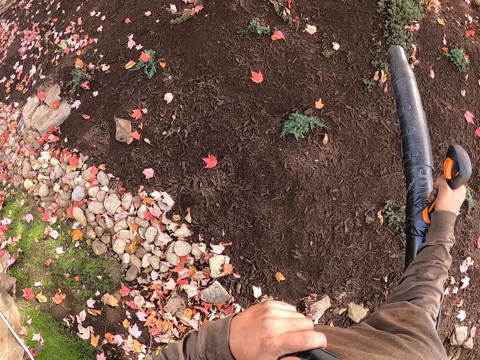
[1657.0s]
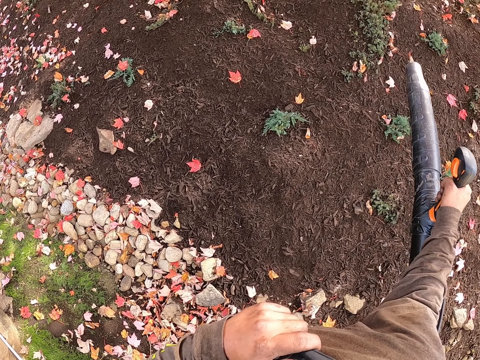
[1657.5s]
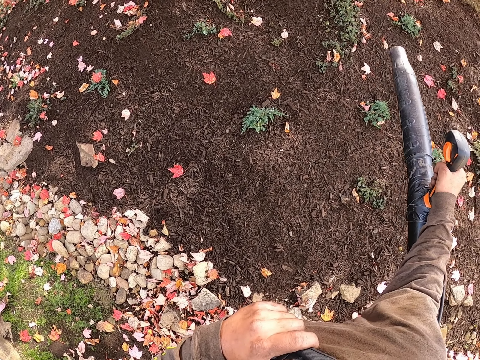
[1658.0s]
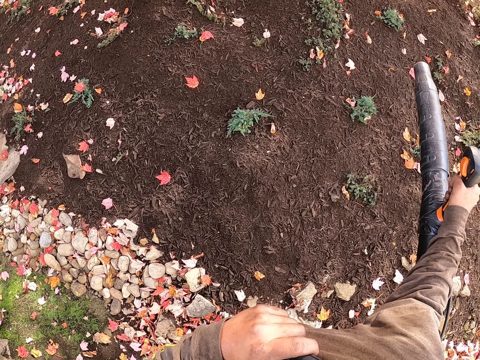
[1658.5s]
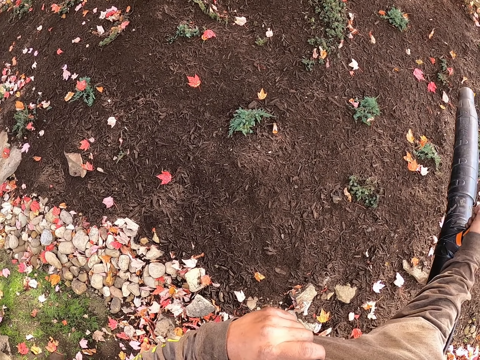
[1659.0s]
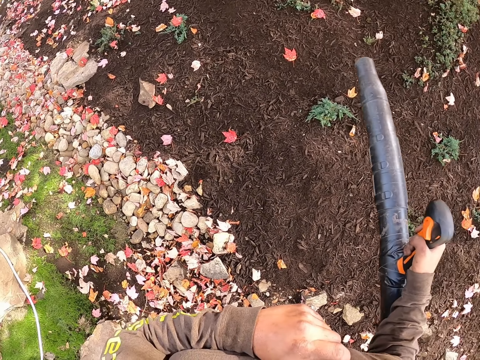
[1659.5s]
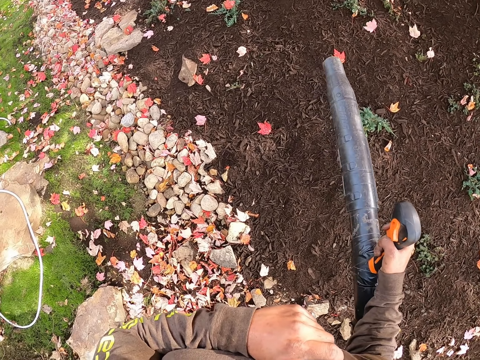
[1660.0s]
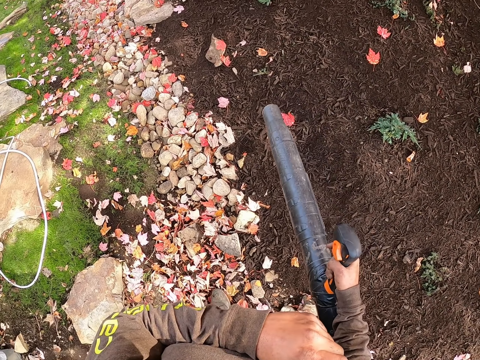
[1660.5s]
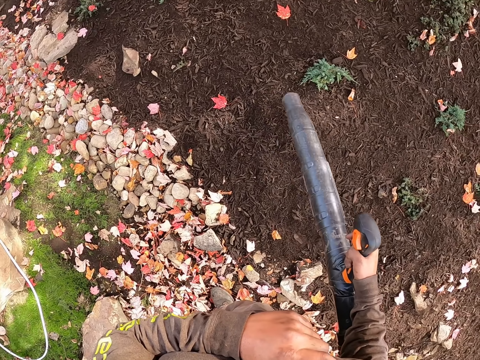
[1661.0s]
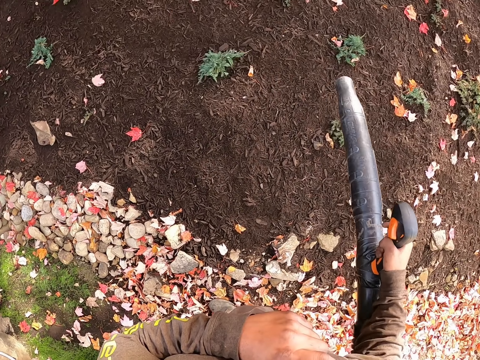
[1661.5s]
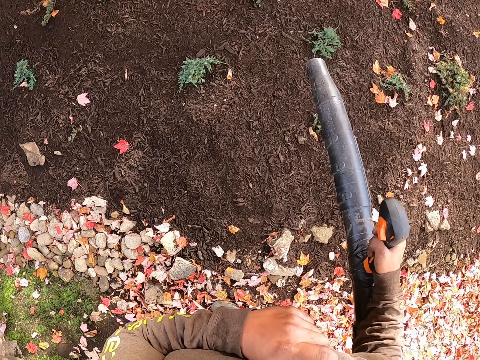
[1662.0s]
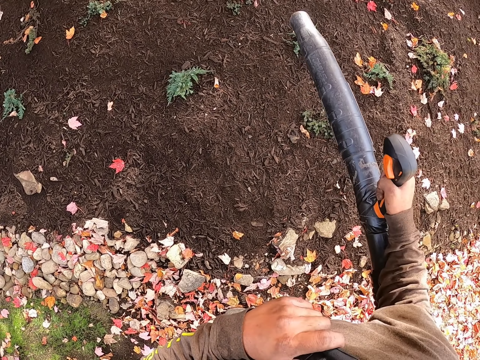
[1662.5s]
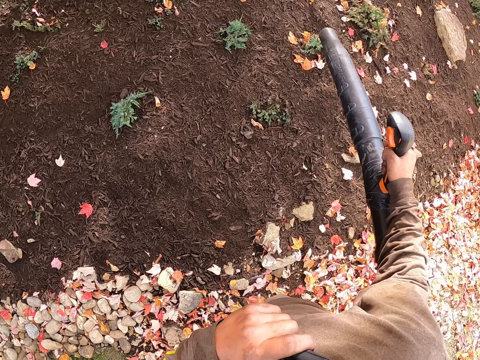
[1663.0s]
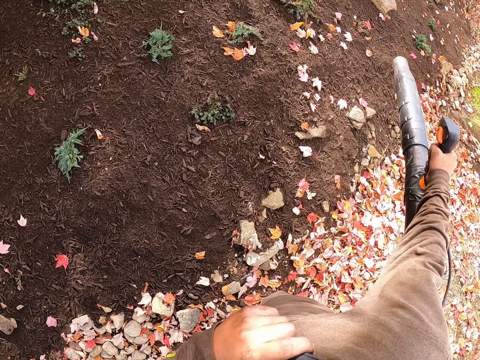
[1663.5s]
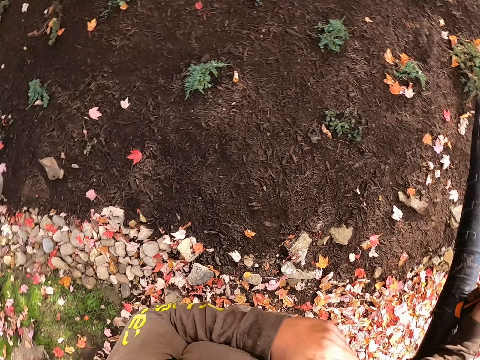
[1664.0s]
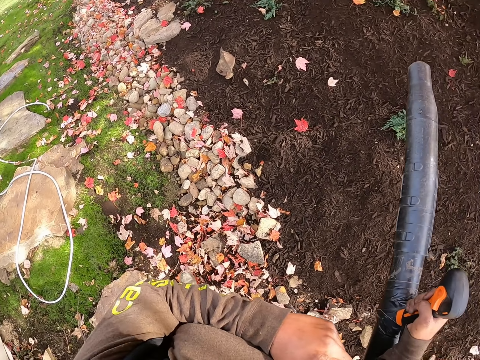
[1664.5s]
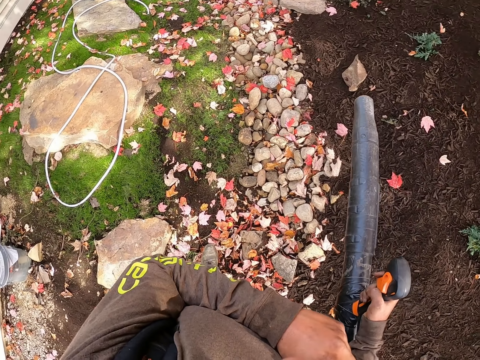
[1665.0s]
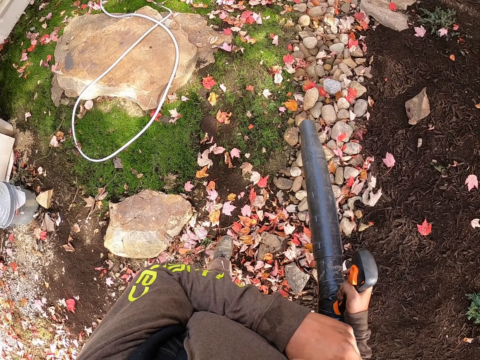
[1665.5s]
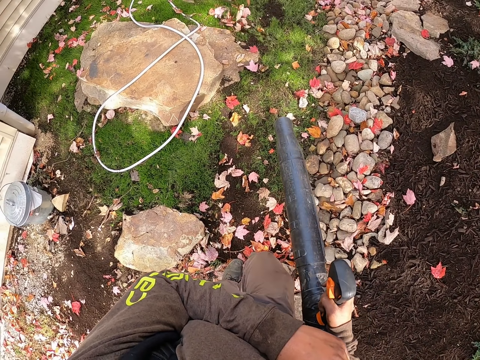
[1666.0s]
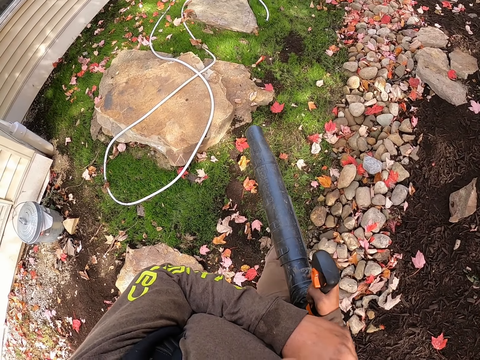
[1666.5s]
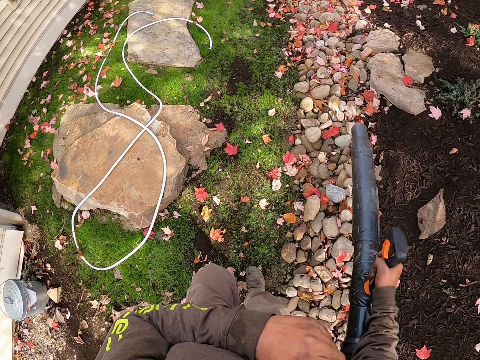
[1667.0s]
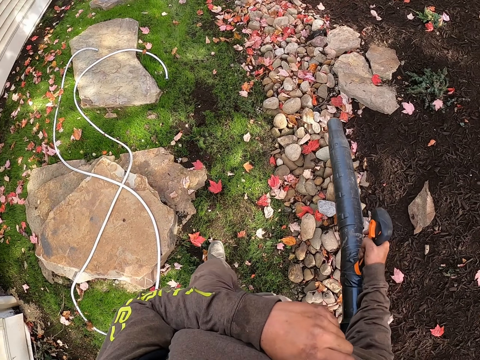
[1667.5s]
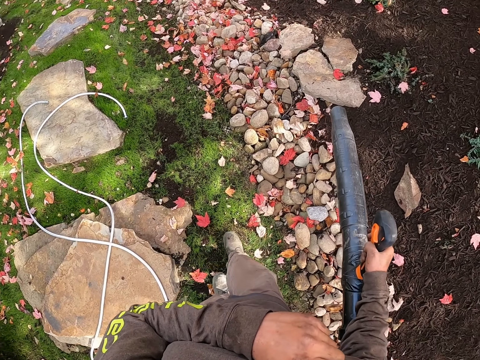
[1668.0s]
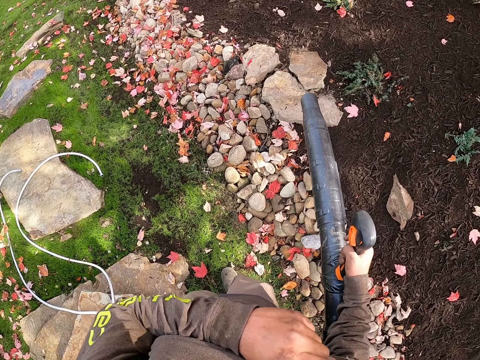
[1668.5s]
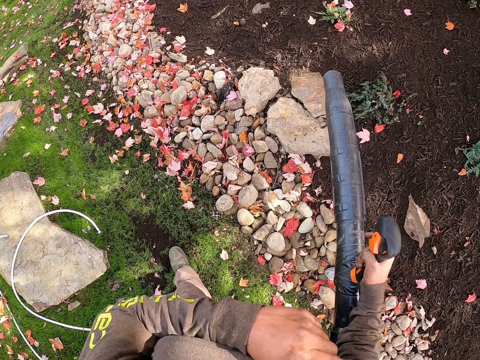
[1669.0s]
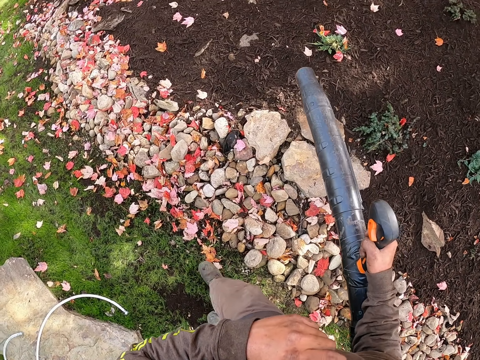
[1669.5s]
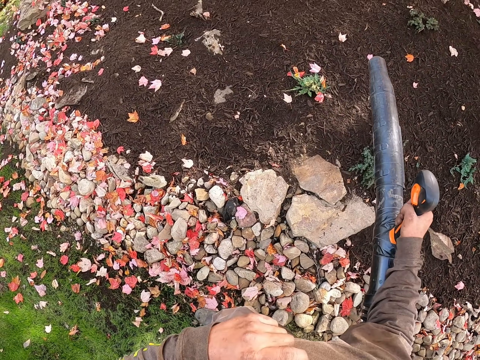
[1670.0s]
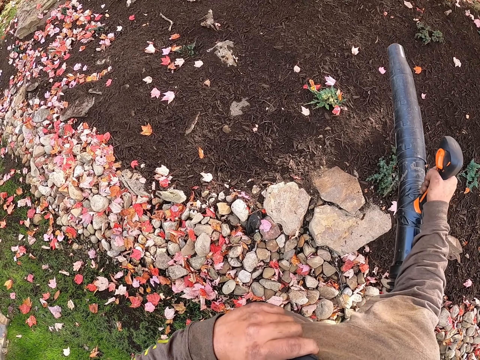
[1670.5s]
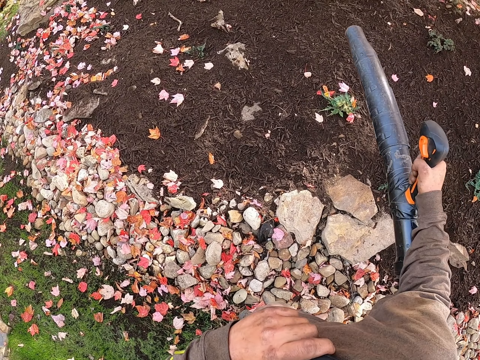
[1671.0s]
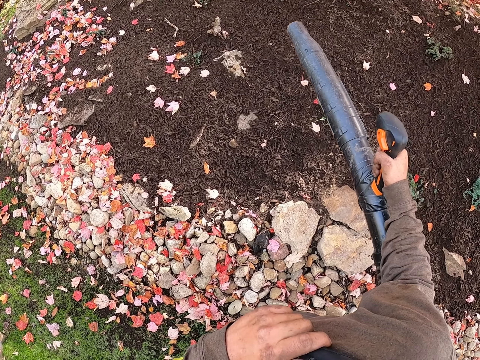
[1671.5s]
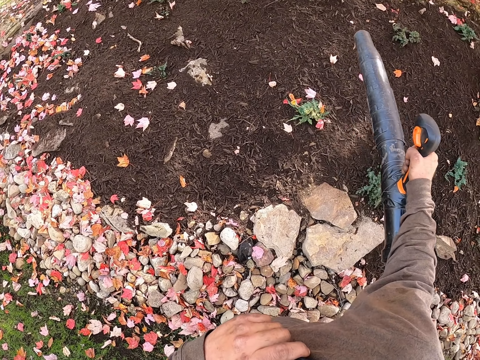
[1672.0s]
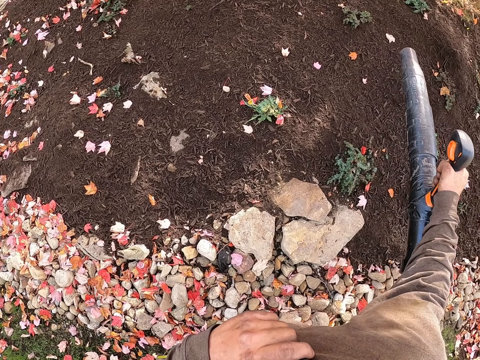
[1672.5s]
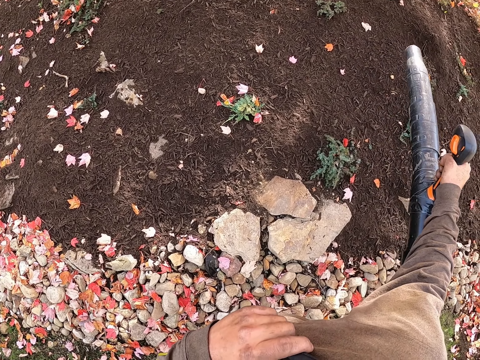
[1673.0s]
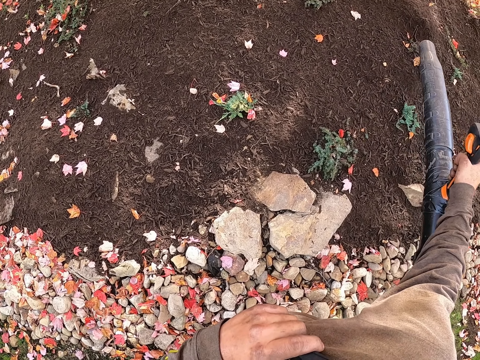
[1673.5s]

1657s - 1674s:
The camera wearer steps forward. They blow the leaves with a leaf blower. They step forward. They blow the leaves with the leaf blower.

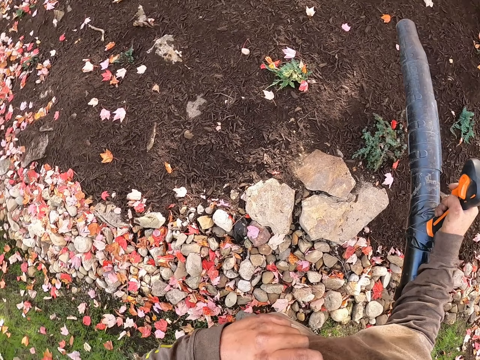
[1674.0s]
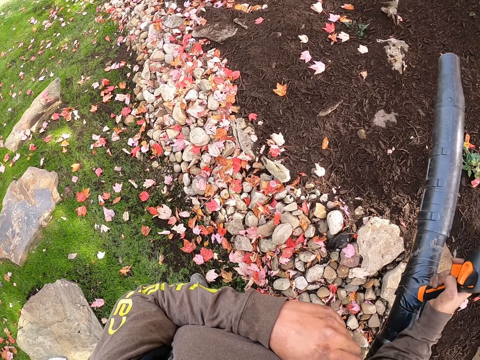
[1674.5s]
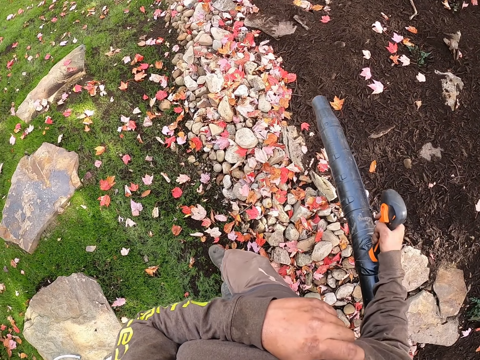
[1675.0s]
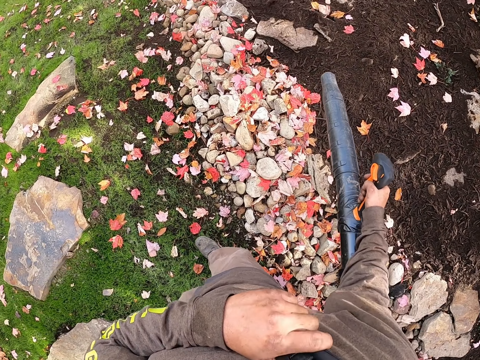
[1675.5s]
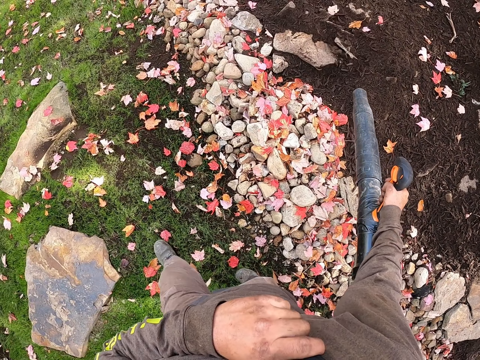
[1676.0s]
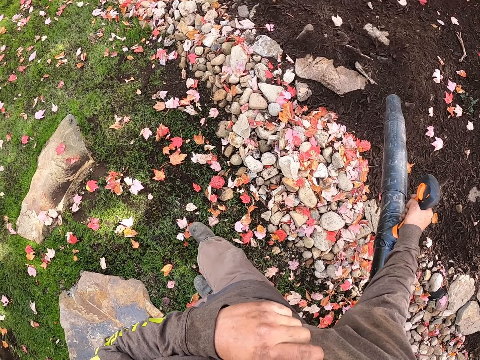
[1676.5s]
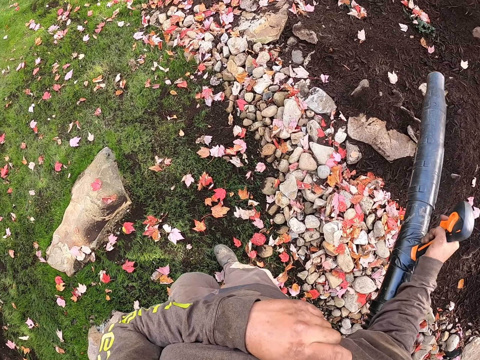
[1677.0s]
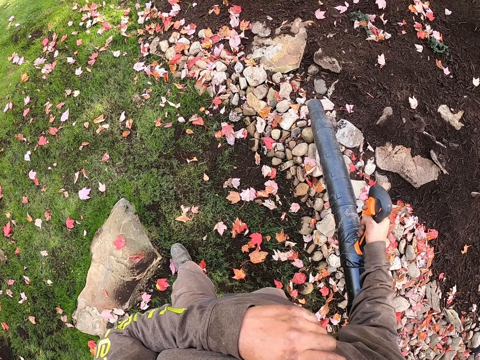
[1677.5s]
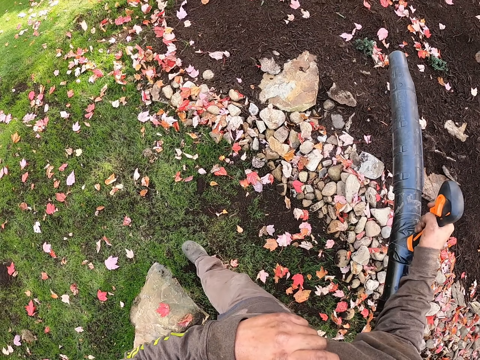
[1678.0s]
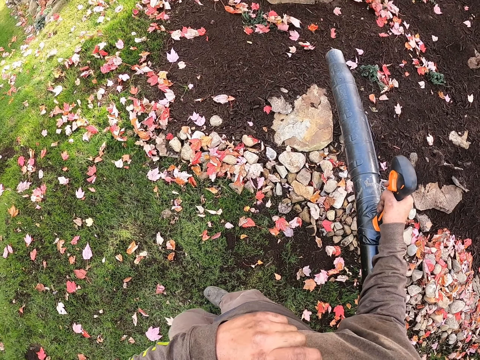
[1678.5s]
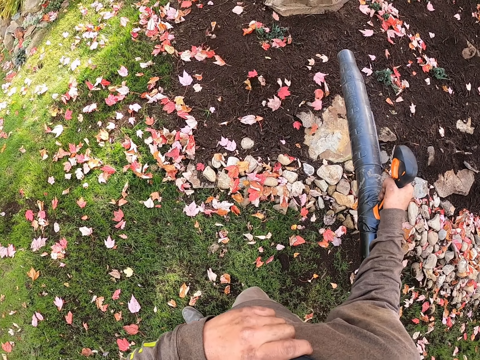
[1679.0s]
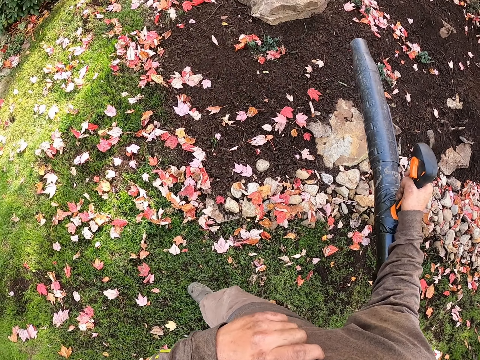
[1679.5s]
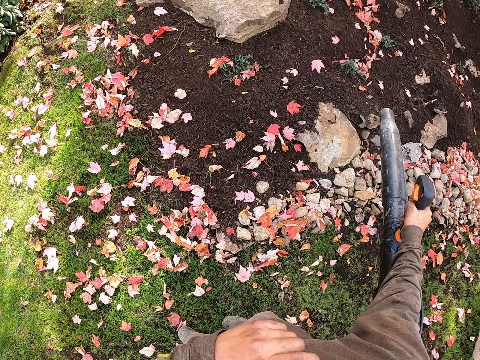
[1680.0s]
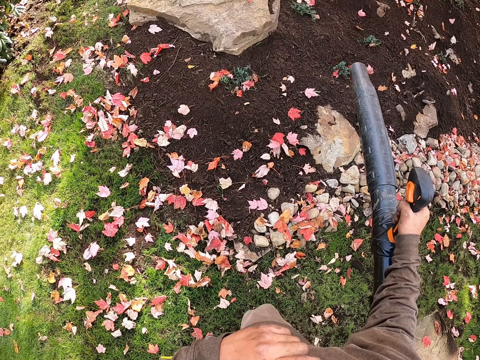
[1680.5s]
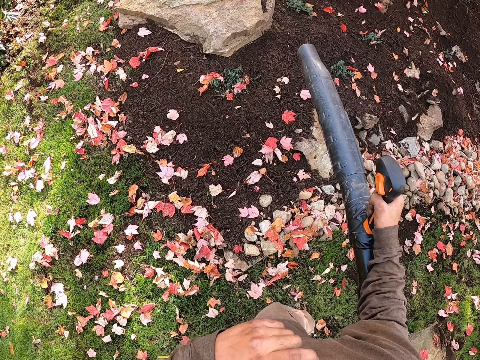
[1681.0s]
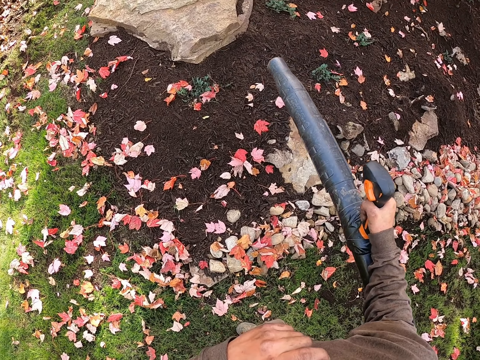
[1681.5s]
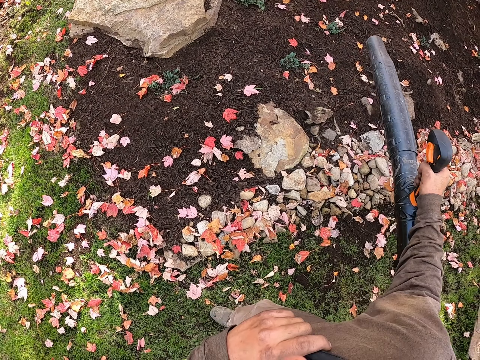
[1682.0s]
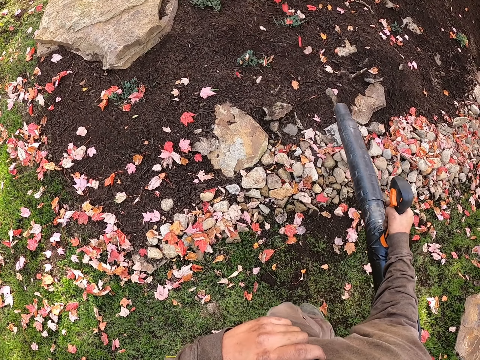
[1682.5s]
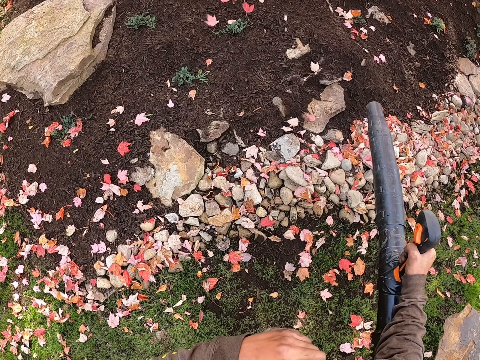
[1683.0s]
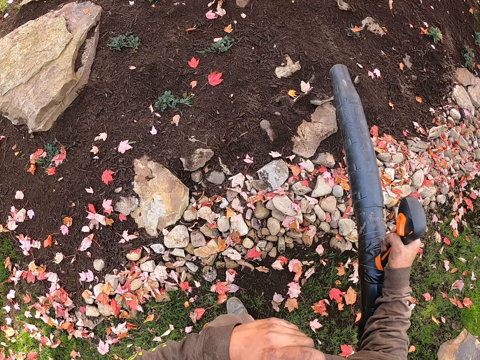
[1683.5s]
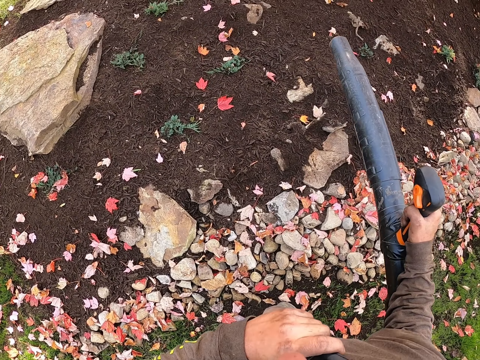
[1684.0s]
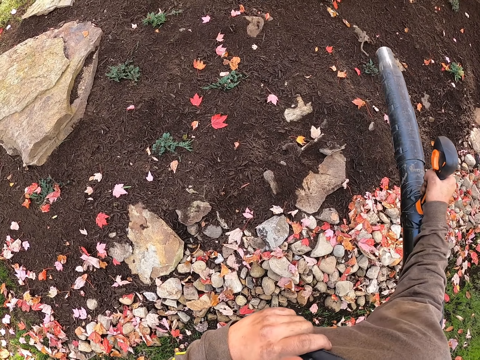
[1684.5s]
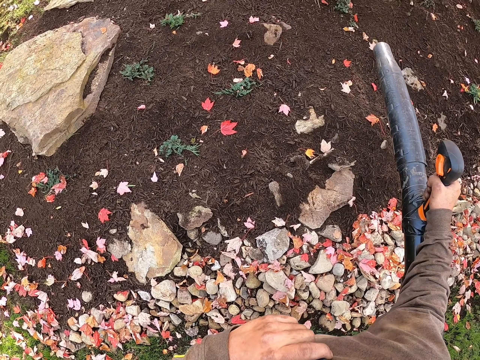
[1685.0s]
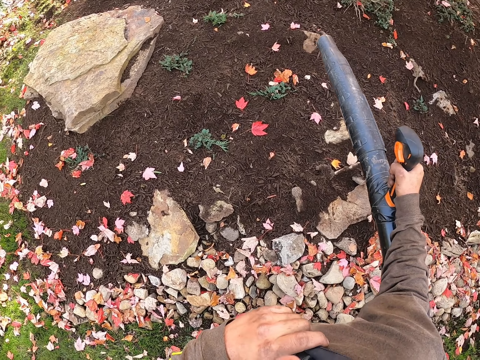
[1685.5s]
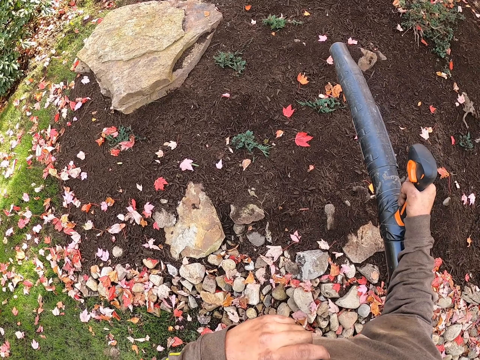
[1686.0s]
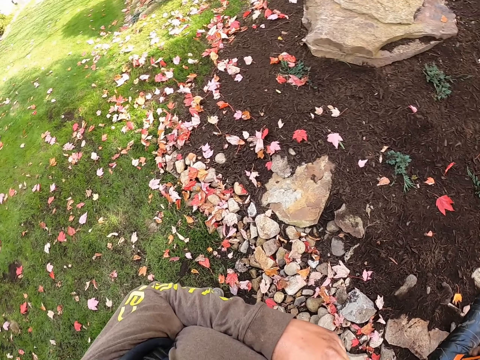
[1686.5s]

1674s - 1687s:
The camera wearer steps forward. They blow the leaves with a leaf blower. They step forward. They blow the leaves with the leaf blower. They step forward. They blow the leaves with the leaf blower. They step forward. They blow the leaves with the leaf blower. They step forward. They blow the leaves with the leaf blower.
